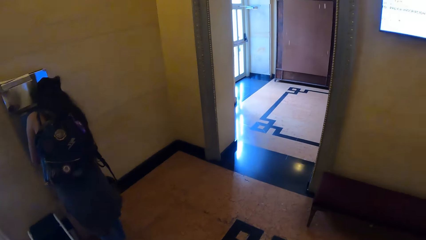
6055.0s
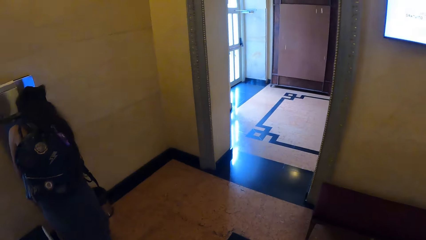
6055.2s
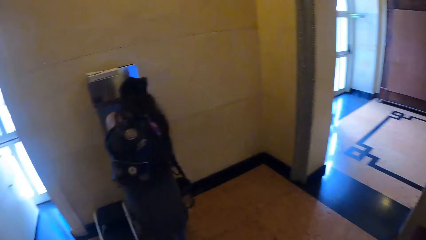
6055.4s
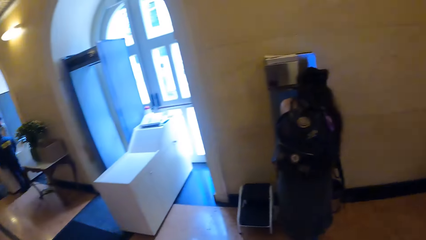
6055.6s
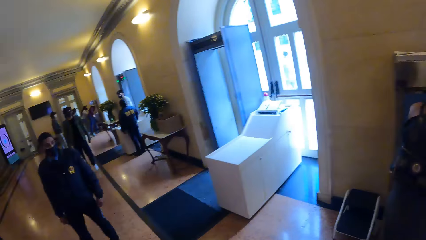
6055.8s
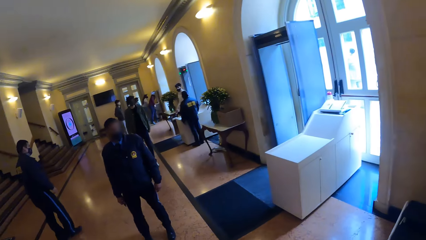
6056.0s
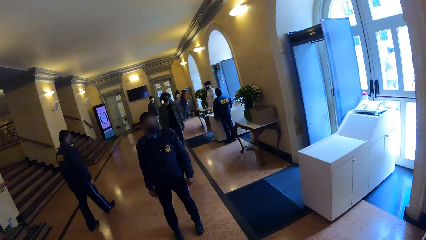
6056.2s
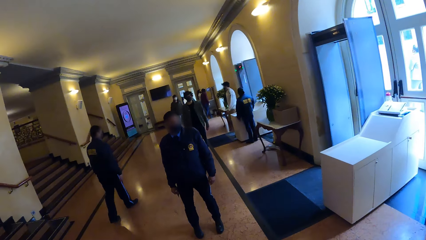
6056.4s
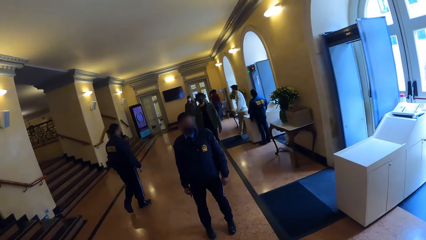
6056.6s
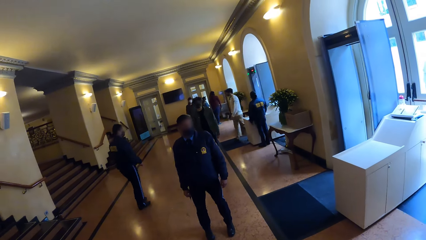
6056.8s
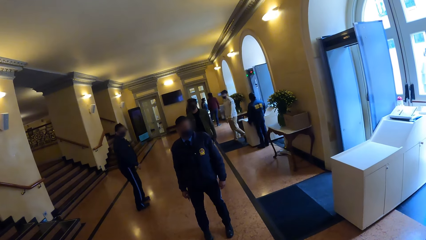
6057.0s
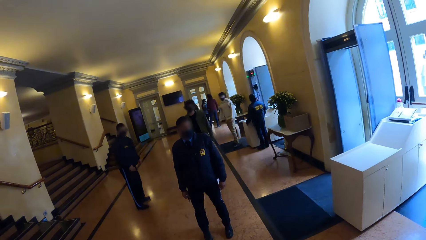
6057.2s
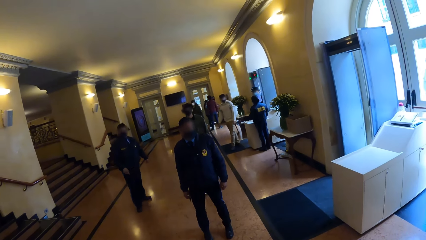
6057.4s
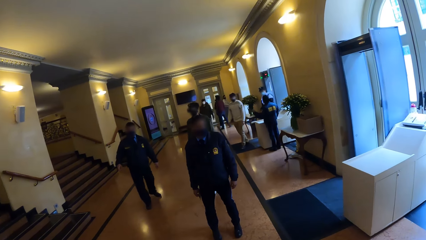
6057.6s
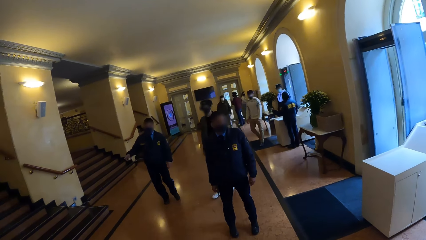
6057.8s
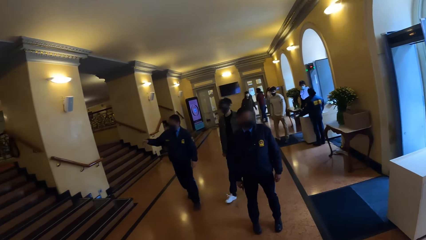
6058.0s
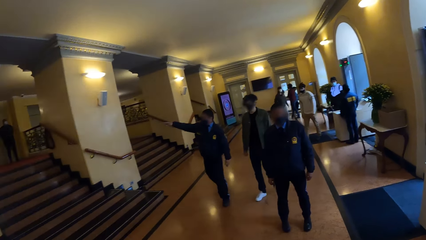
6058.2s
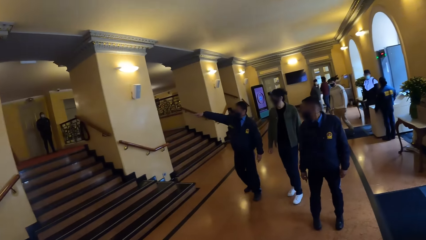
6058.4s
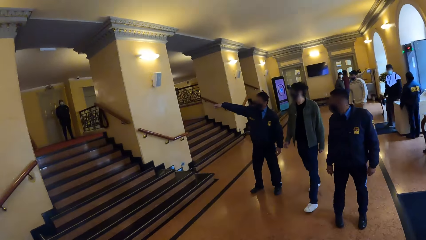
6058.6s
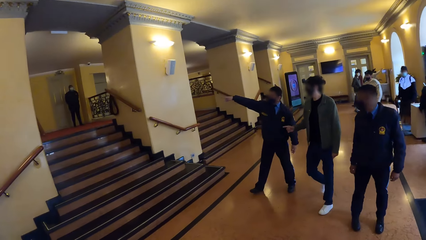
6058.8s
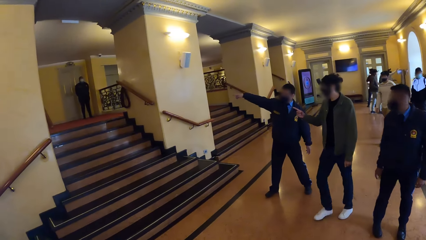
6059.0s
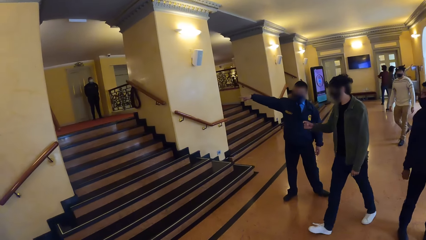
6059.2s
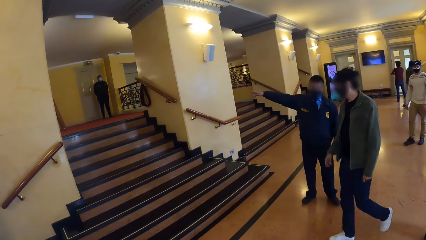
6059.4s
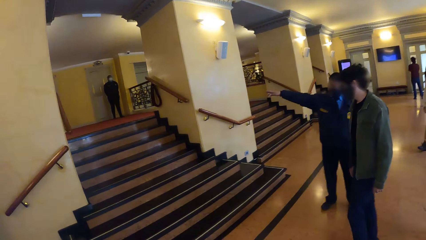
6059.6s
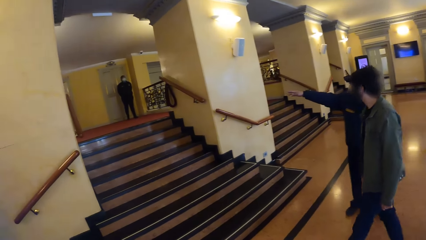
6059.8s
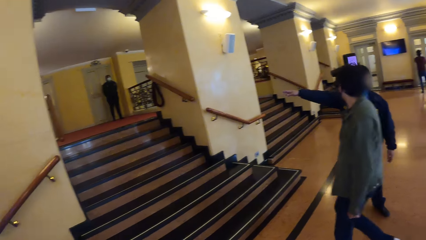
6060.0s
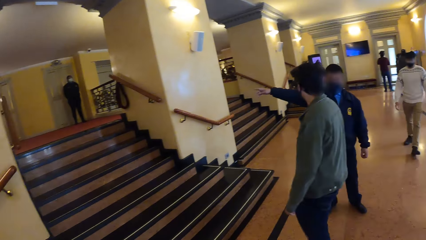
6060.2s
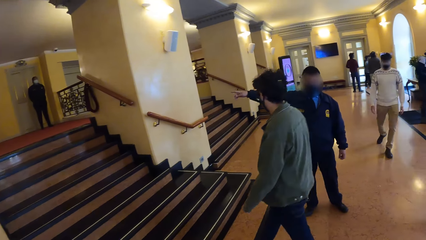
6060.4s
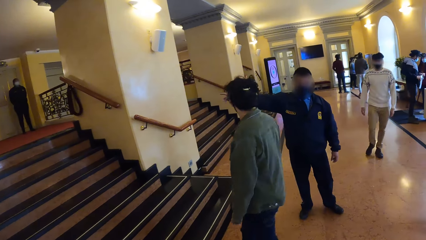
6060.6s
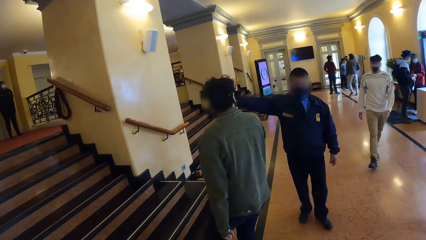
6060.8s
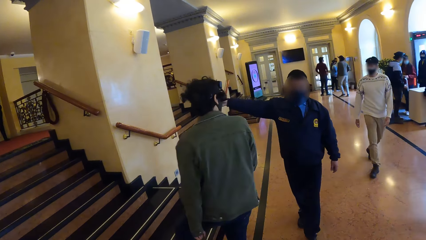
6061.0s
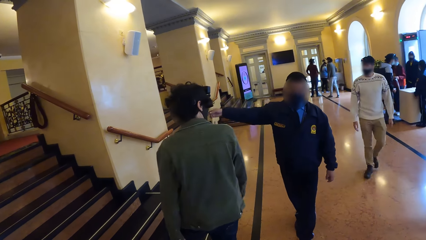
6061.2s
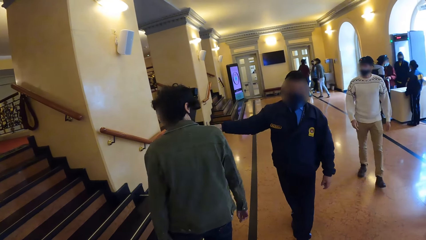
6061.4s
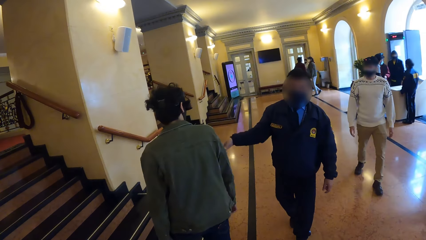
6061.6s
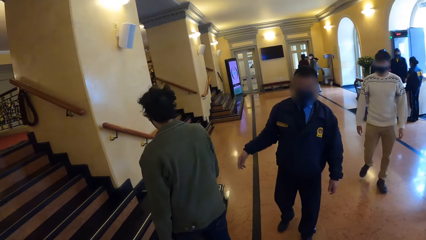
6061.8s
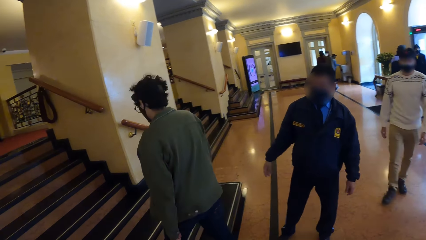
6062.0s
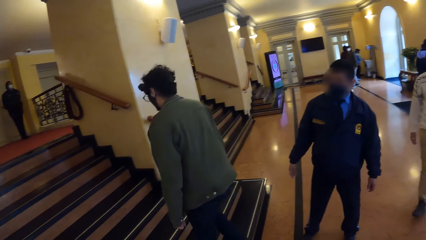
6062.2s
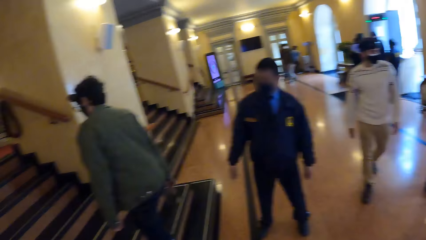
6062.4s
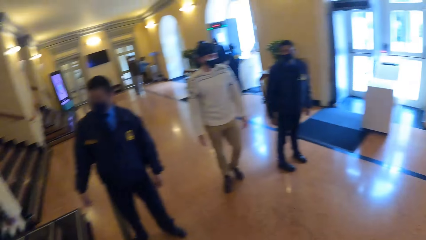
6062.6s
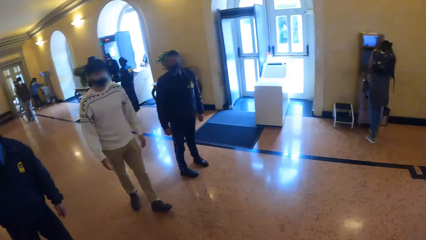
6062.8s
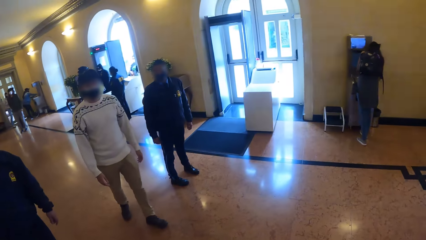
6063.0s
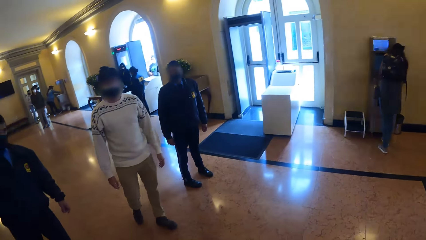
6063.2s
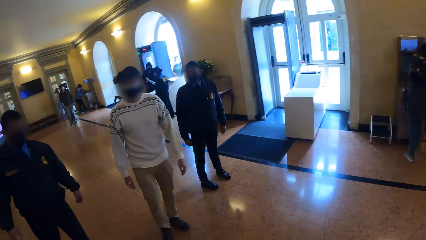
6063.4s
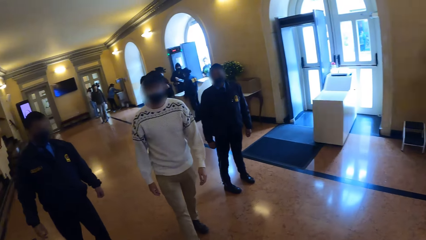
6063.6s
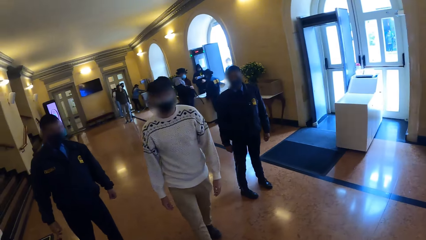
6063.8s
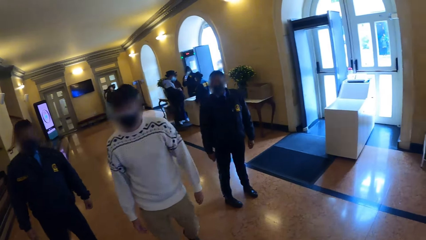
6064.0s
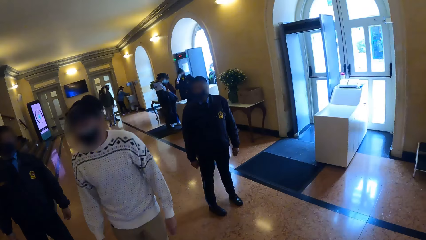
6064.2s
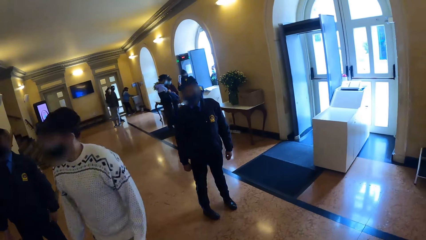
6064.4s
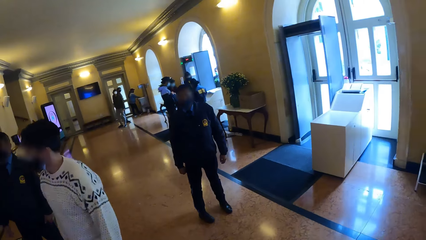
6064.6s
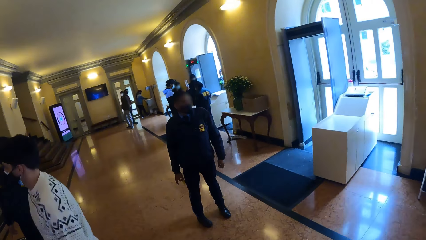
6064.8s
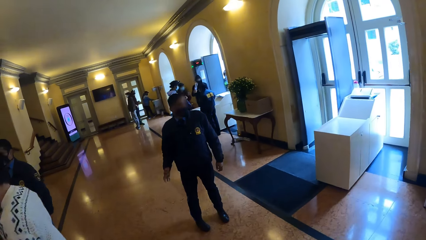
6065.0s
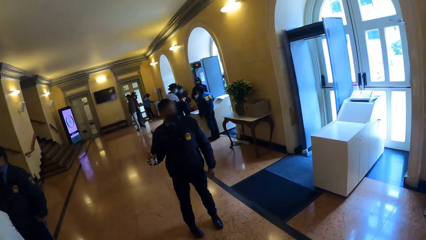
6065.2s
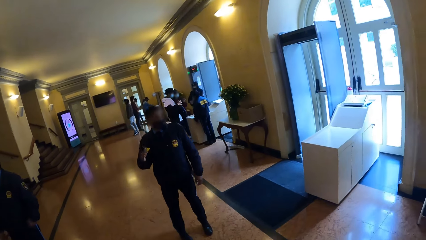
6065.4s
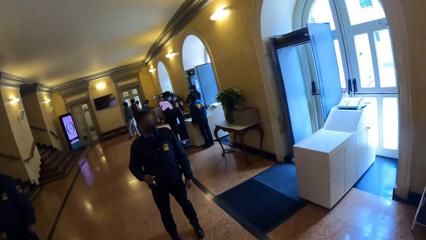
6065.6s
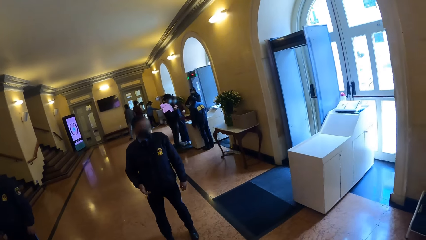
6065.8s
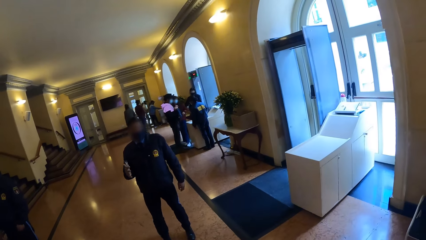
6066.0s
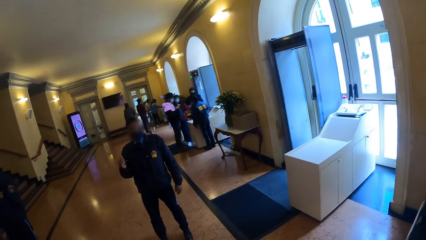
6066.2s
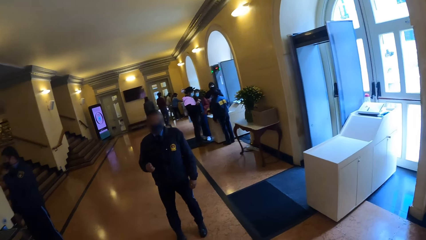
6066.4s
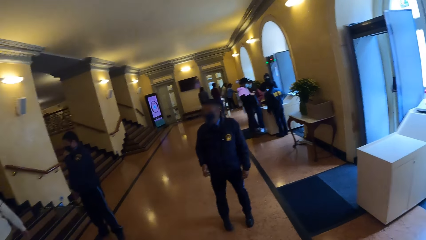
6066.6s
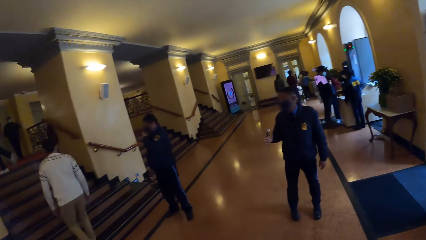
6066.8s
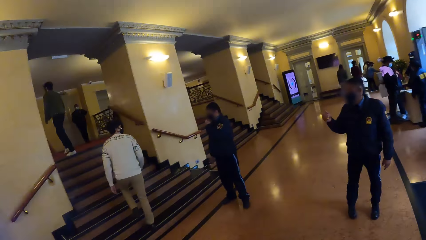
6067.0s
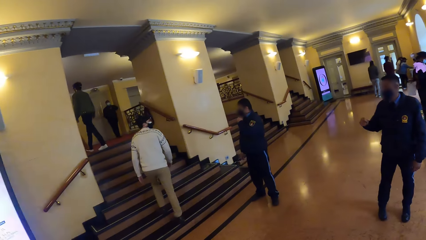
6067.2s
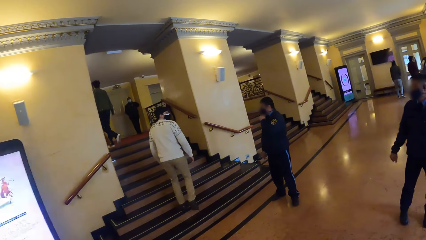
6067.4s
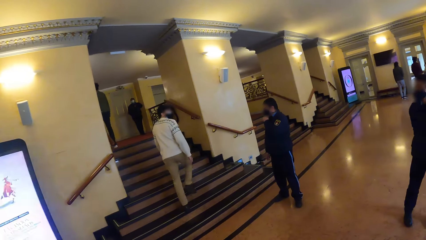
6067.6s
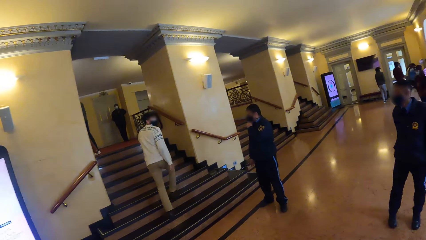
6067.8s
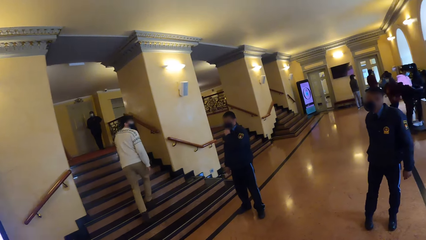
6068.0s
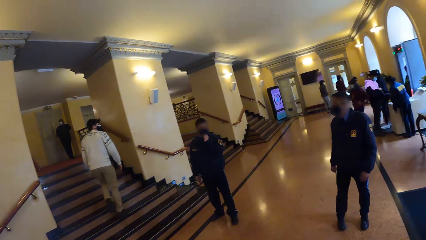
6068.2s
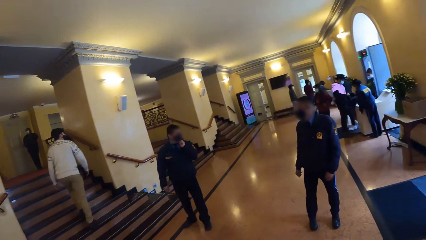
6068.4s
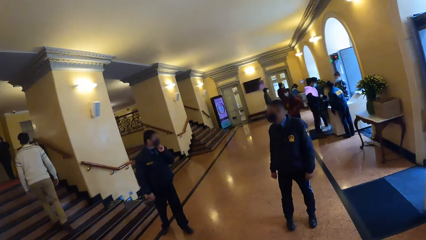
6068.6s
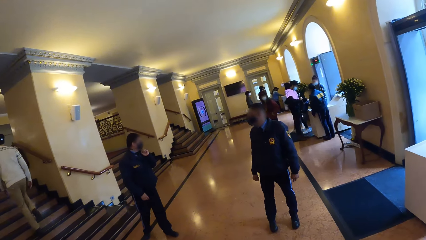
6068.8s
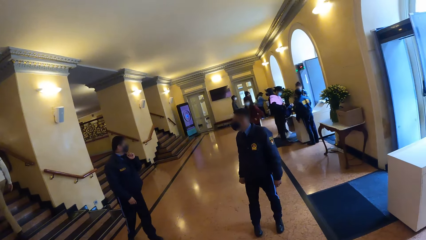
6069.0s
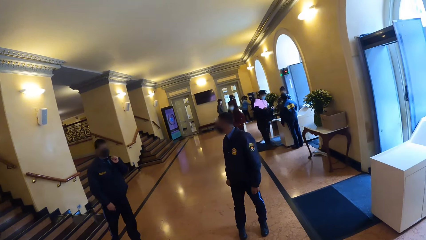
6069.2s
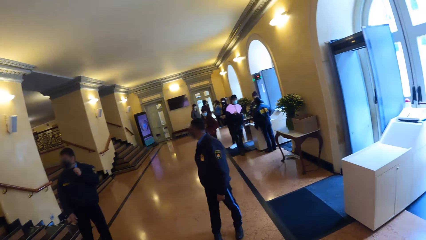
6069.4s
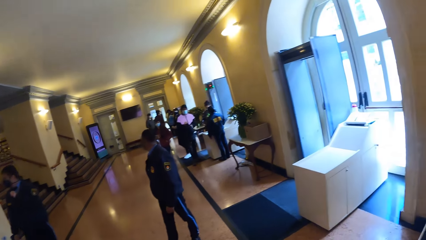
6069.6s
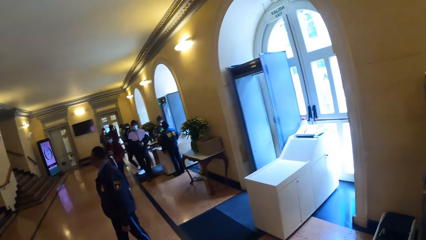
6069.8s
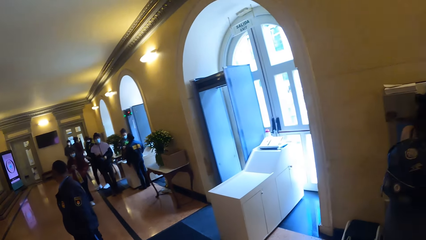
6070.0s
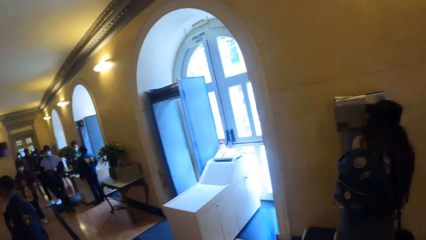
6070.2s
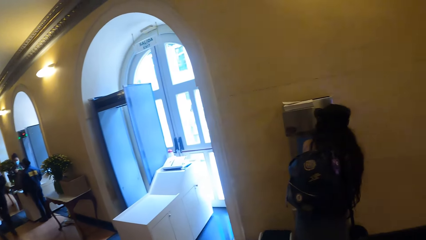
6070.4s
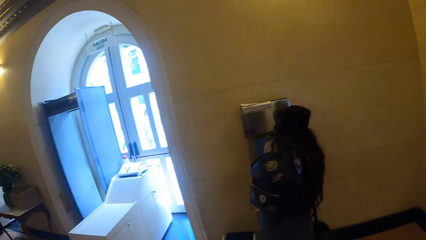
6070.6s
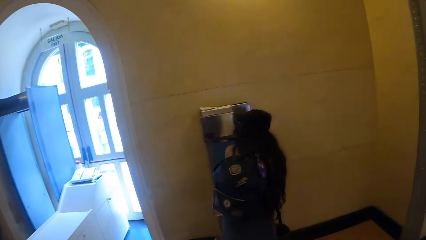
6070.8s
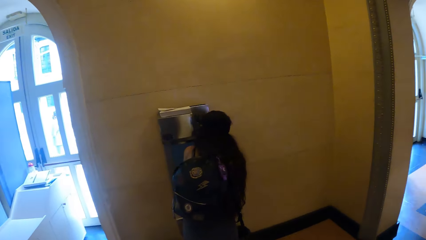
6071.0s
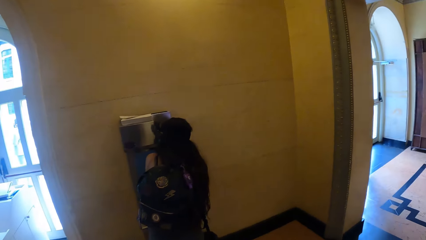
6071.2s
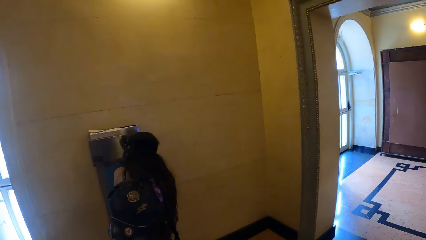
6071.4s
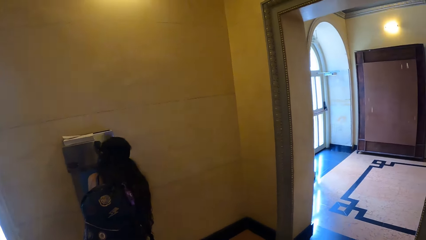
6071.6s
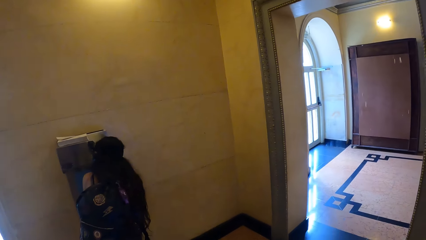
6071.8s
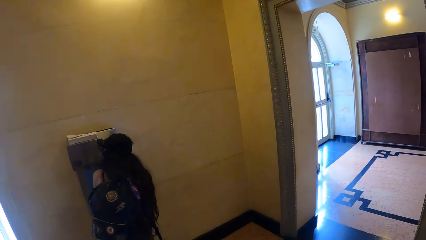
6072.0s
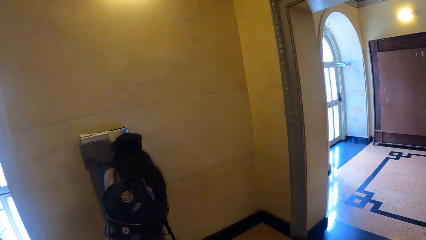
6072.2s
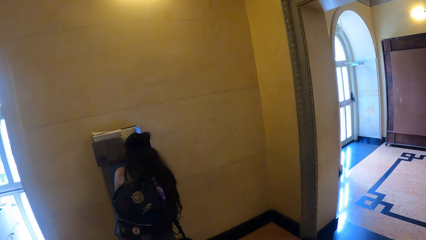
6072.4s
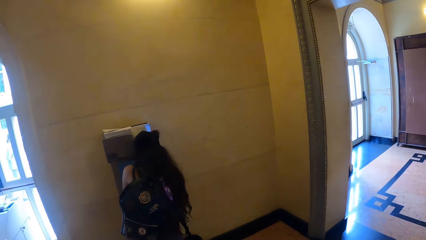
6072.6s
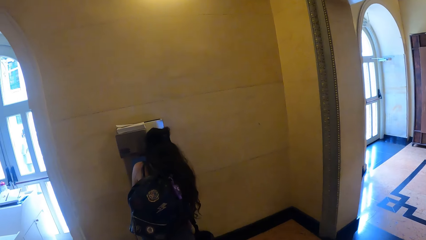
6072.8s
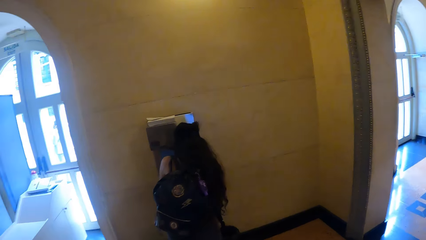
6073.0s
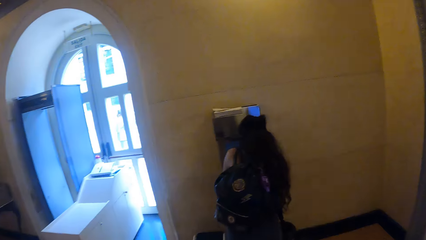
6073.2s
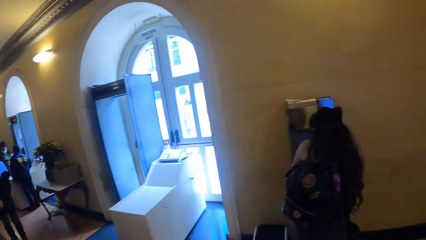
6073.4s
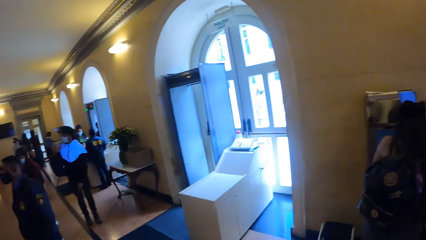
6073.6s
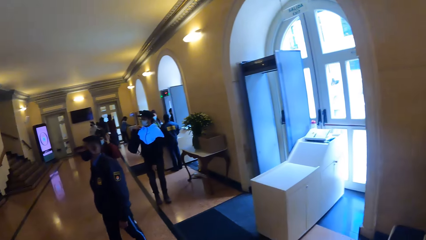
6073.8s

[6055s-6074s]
The camera wearer looks around.
